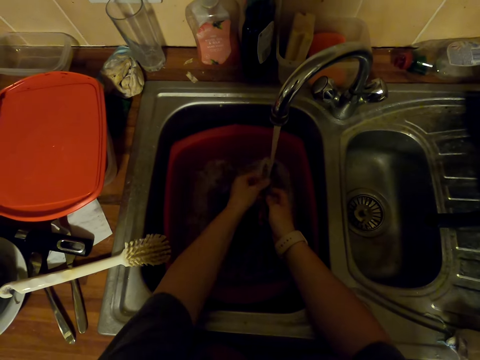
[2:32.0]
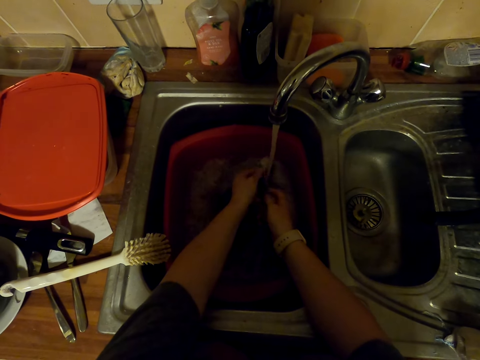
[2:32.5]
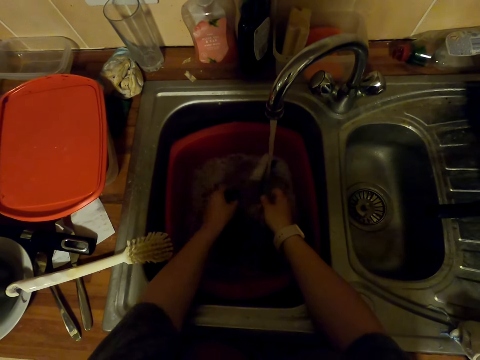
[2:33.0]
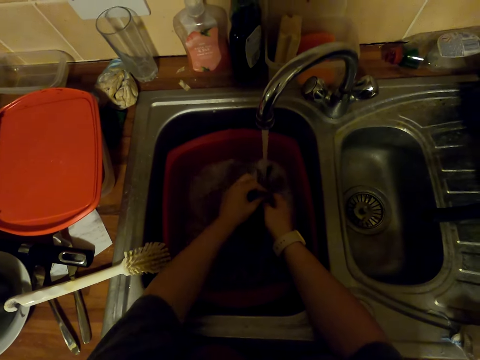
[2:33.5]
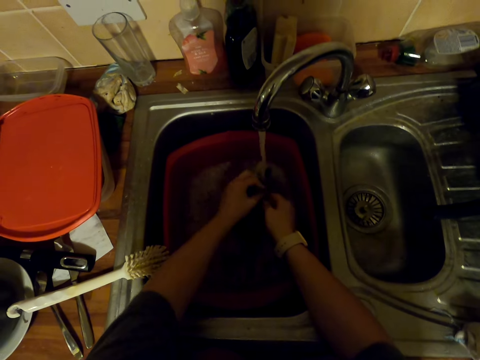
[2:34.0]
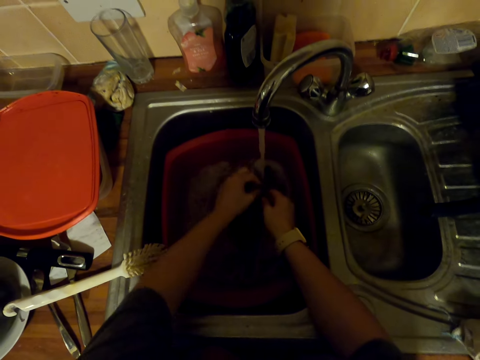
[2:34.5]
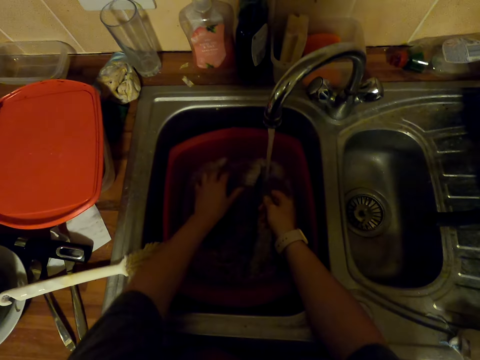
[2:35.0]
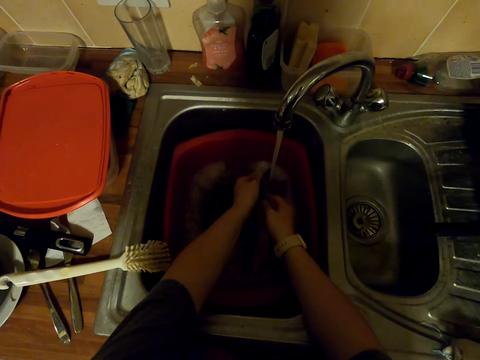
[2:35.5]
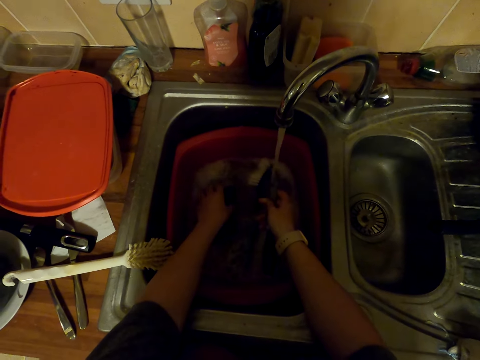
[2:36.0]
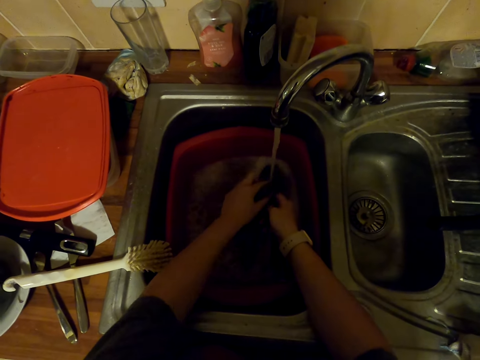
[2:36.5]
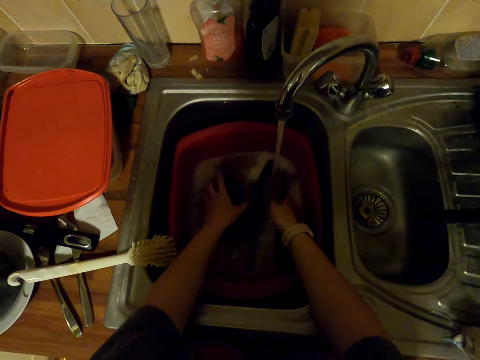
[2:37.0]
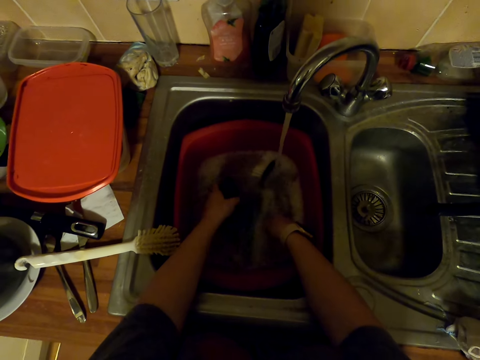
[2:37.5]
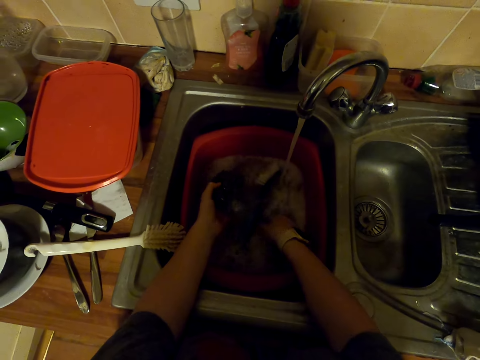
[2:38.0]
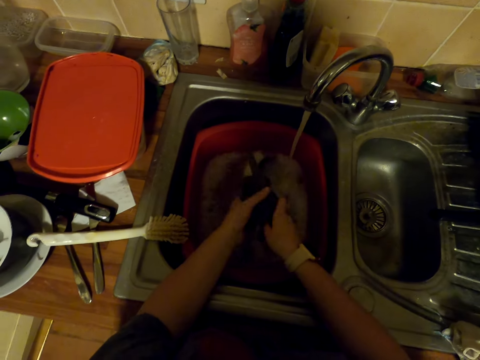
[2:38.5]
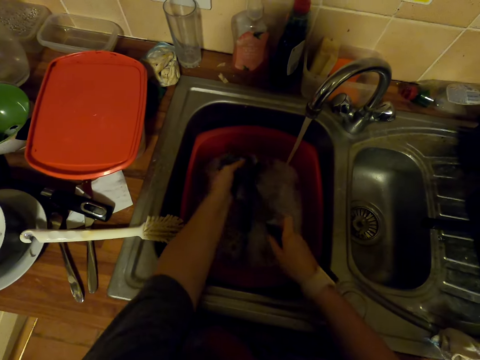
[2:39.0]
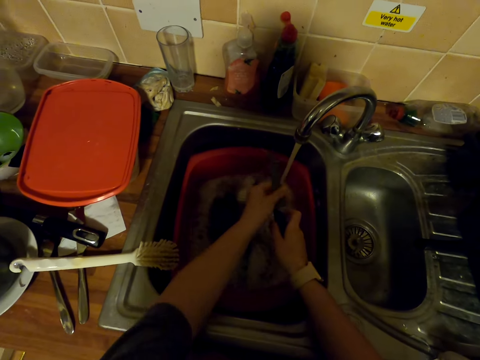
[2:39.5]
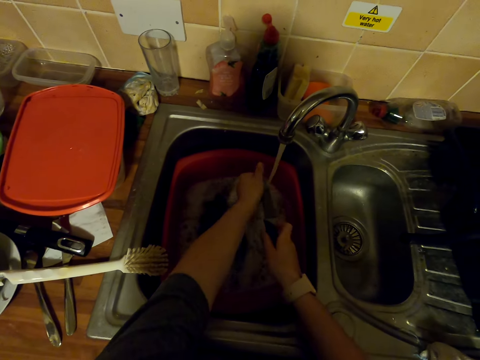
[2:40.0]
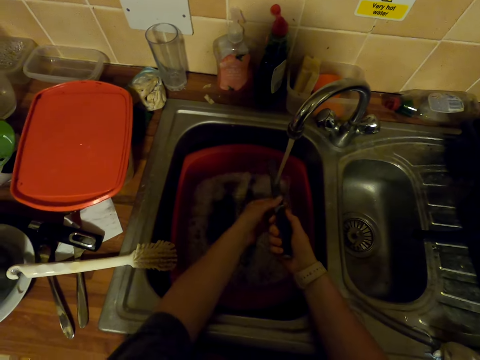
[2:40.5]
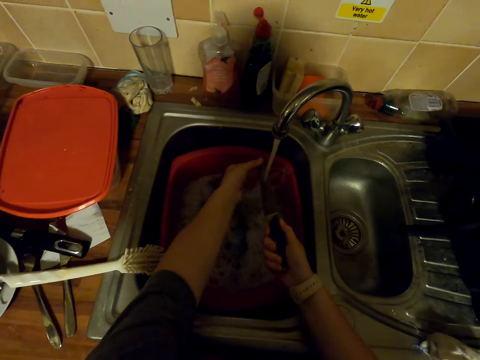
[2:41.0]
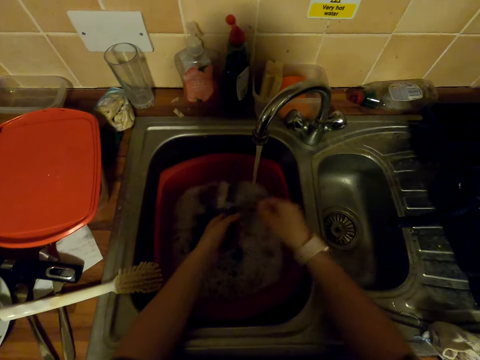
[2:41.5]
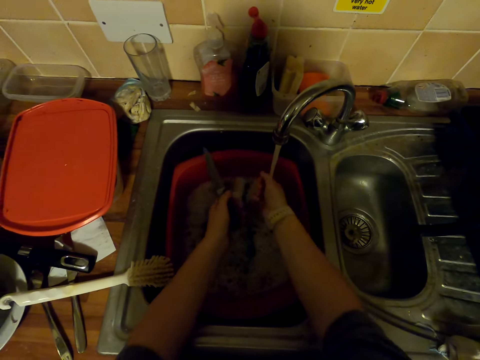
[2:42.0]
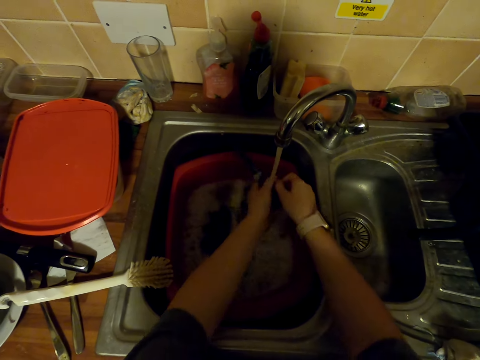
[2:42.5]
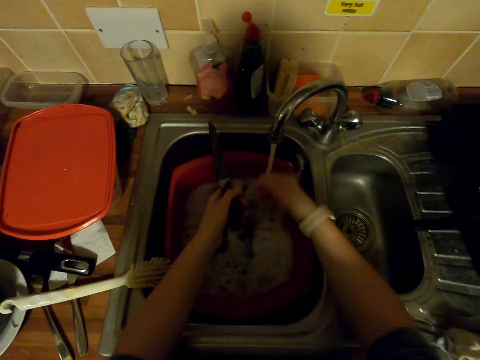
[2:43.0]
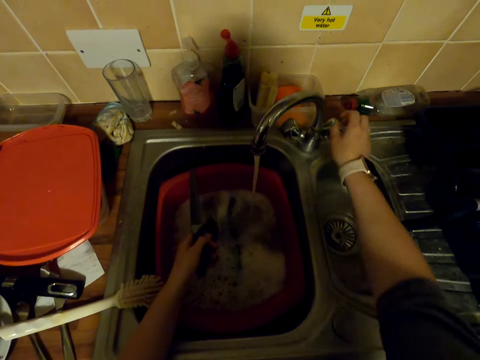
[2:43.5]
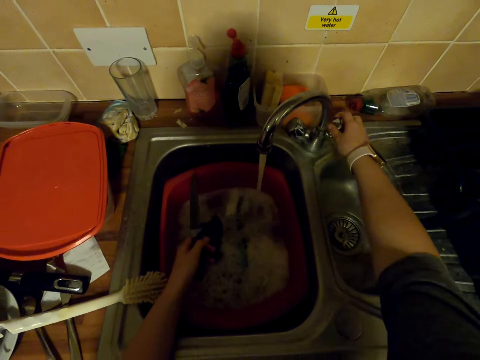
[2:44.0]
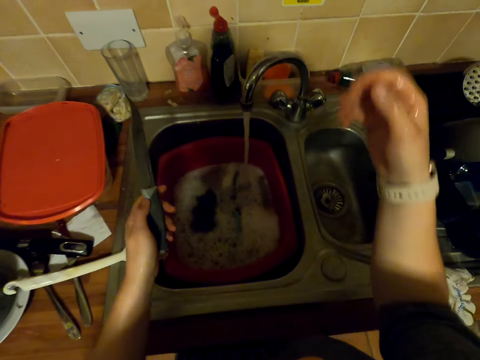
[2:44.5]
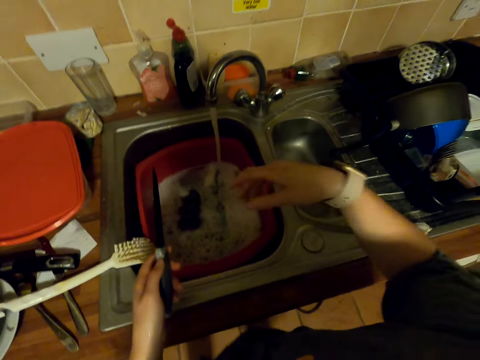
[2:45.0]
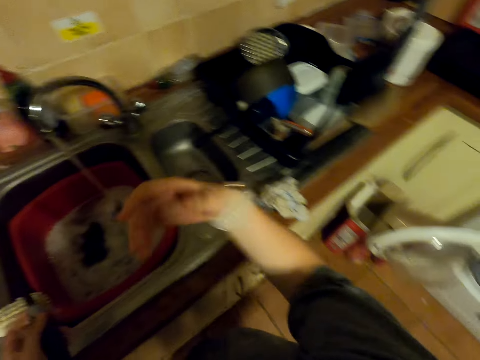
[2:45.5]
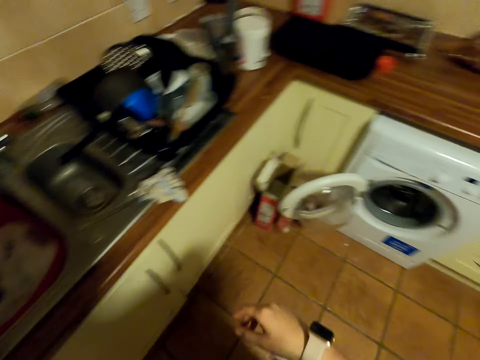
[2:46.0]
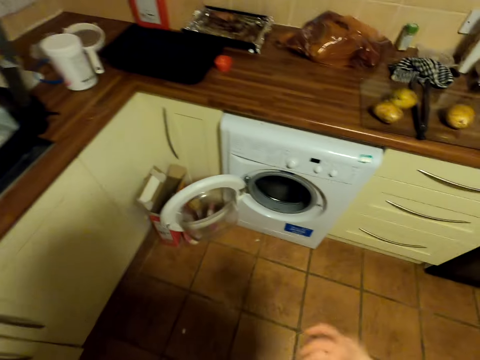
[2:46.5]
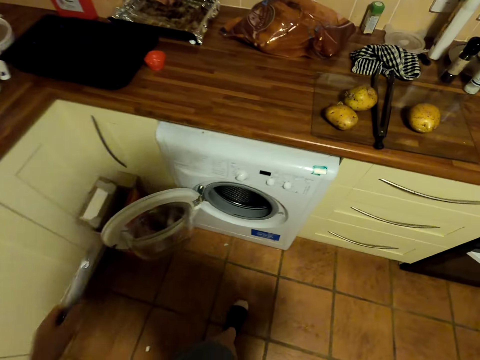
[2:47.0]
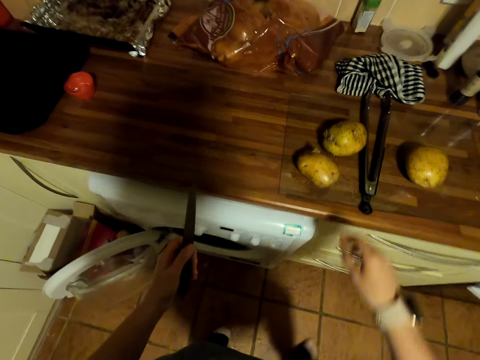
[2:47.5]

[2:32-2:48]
The camera wearer puts a cloth in a basin. They rinse a knife in the sink. They pick up the cloth in the basin. They wash the knife with the cloth in the basin. They put the cloth in the basin. They rinse the knife in the sink. They pick up the cloth in the basin. They wash the knife with the cloth in the basin. They put the knife in the basin. They wash the knife with the cloth in the basin. They put the cloth in the basin. They rinse the knife in the sink. They rinse a hand in the sink. They shake a hand in the sink. They hold the faucet. They adjust the tap. They shake hands in the sink. They walk in the kitchen.

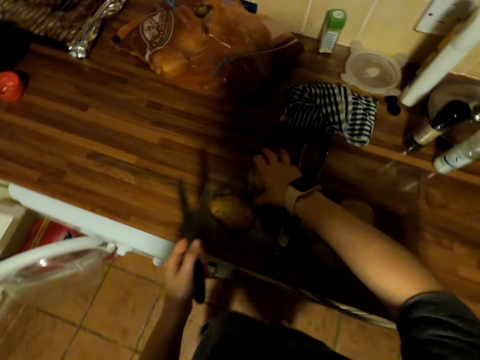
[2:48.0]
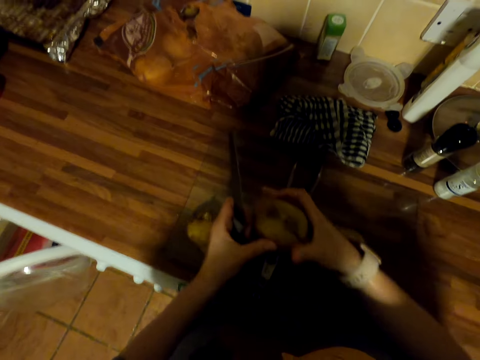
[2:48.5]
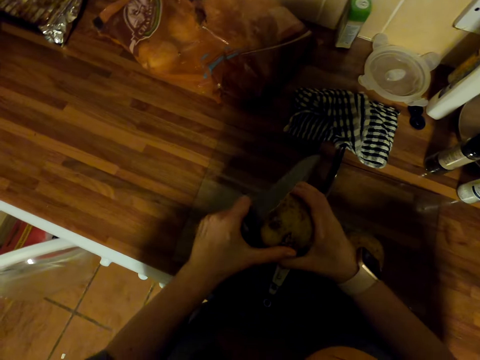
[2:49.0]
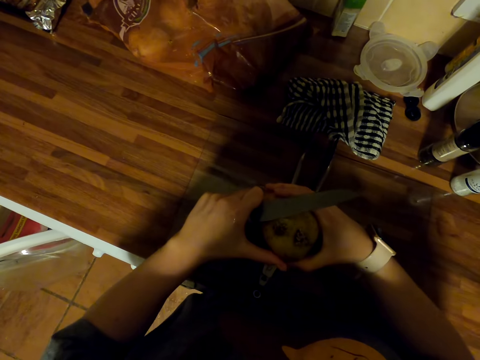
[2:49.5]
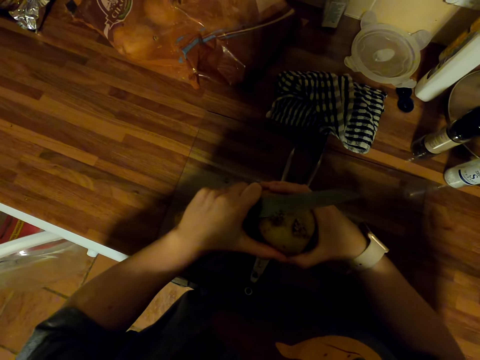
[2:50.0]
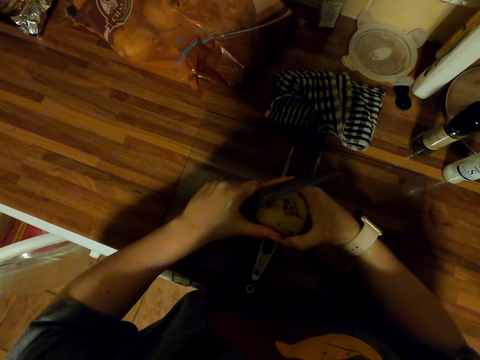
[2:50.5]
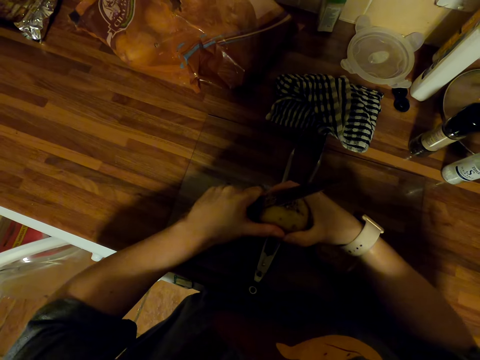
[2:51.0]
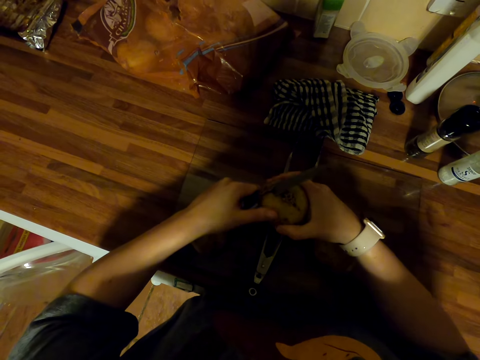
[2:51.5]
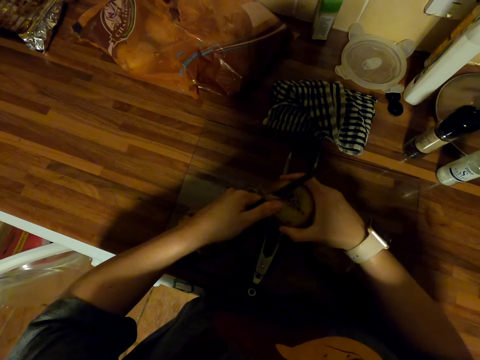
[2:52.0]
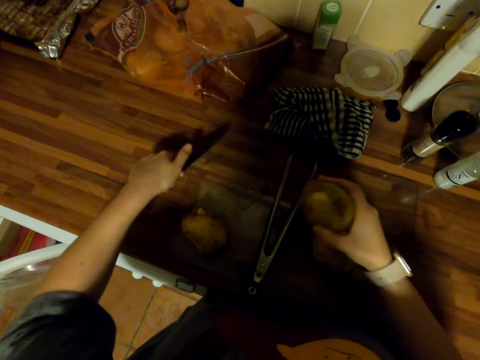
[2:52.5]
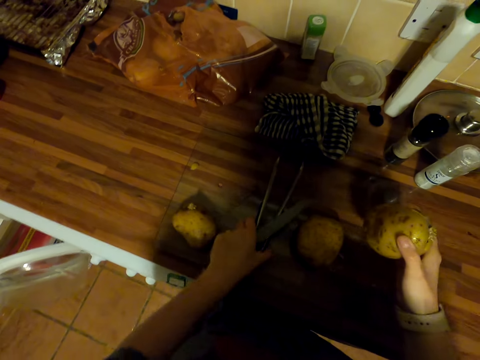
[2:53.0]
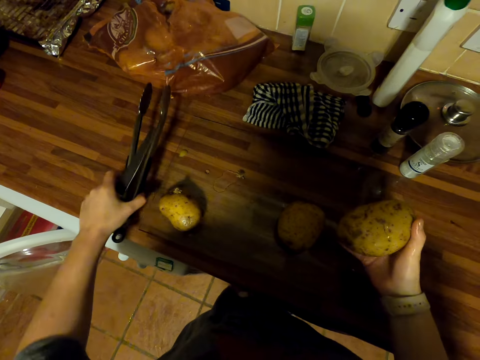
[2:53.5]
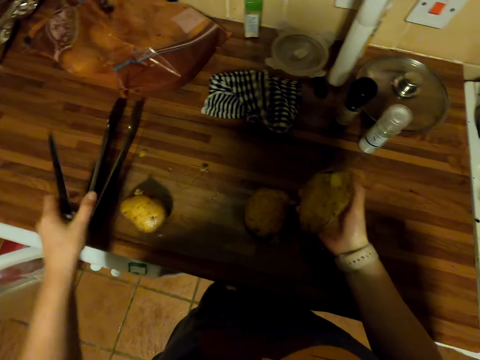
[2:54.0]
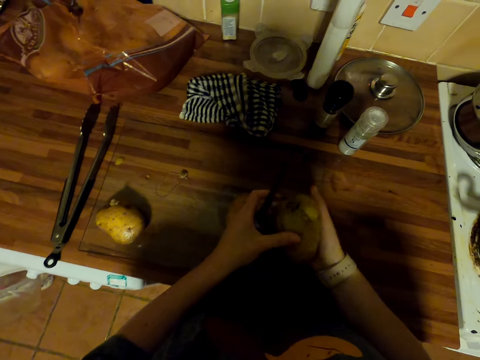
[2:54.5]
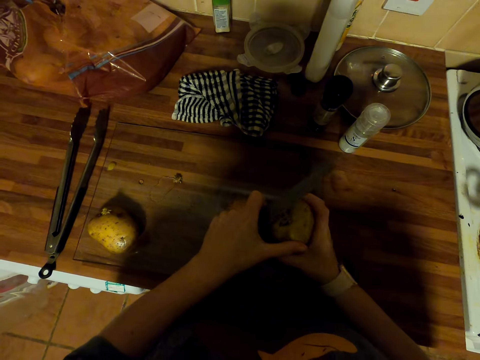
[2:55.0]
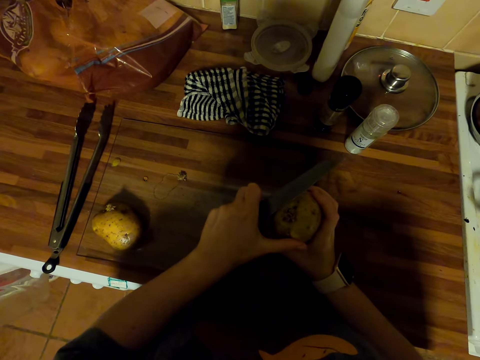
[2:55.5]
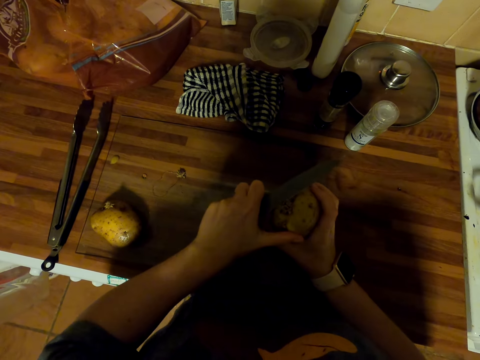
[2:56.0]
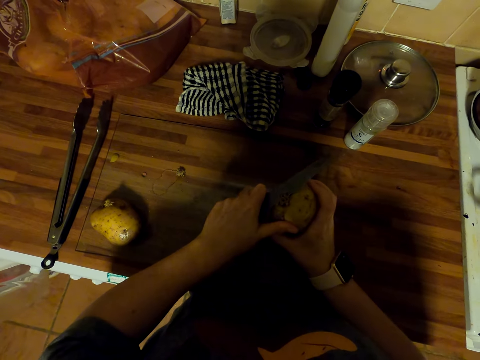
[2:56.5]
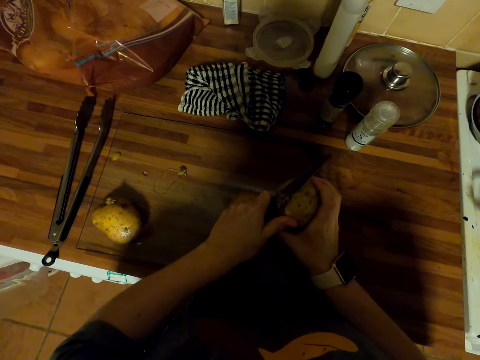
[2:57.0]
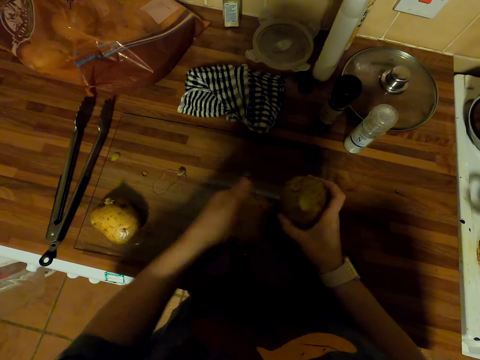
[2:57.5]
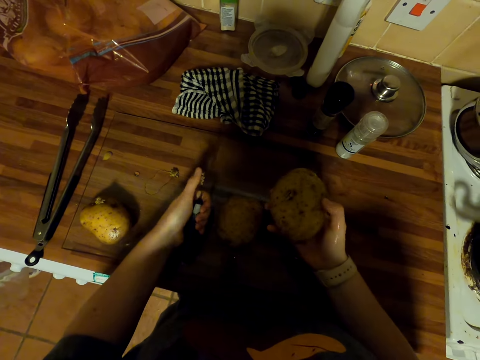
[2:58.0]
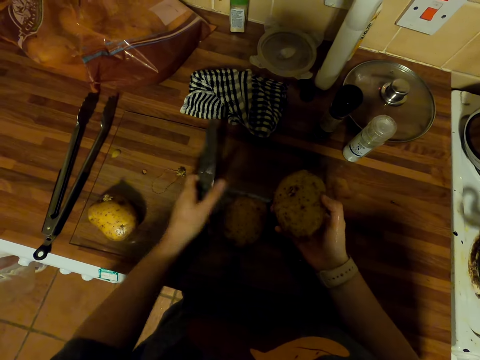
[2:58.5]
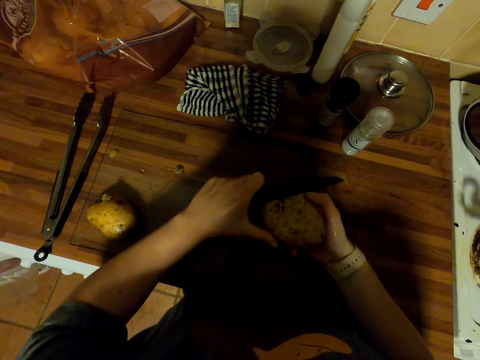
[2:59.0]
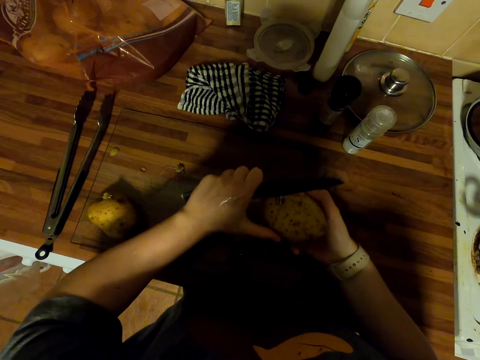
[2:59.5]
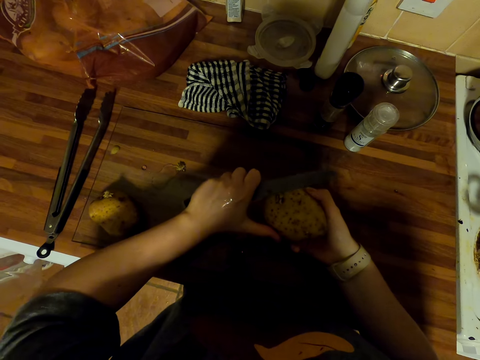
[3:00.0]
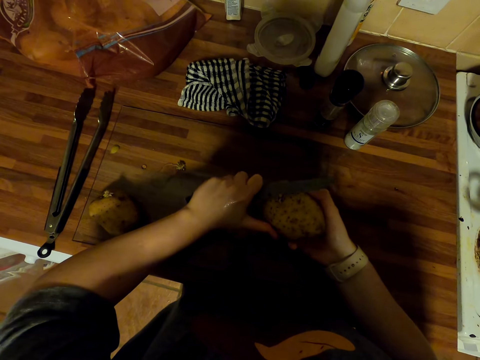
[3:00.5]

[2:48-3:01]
The camera wearer picks up a potato on the chopping board. They cut the potato with a knife. They peel the potato. They put potato peel on the chopping board. They pick up tongs on the chopping board. They put the tongs on the countertop. They cut the potato with the knife. They move the potato peel on the knife. They cut the potato with the knife.
